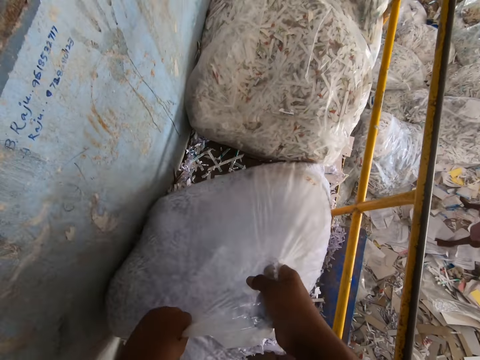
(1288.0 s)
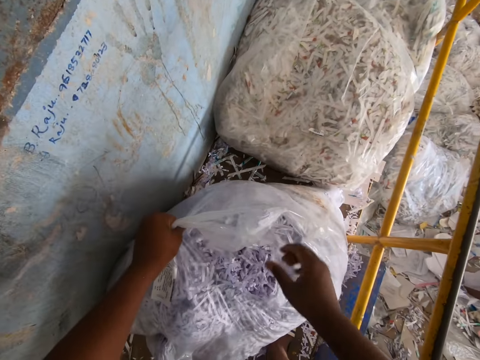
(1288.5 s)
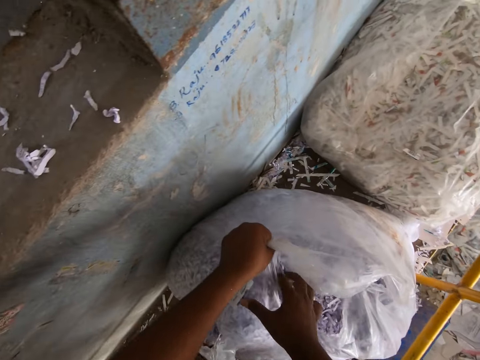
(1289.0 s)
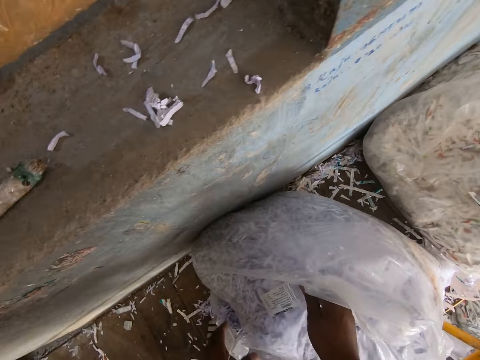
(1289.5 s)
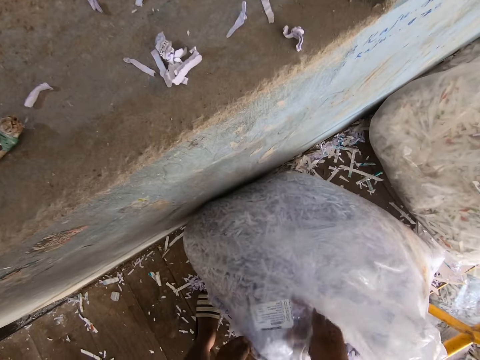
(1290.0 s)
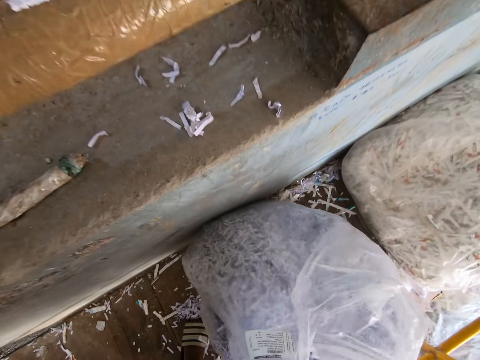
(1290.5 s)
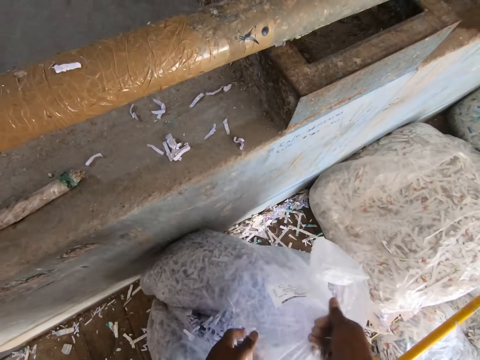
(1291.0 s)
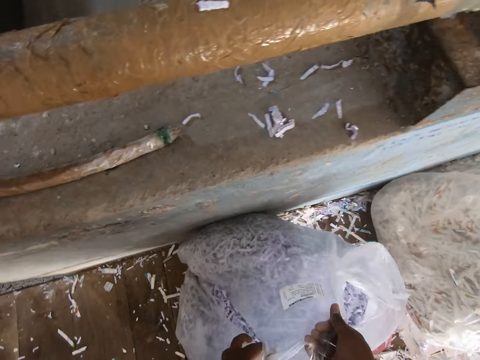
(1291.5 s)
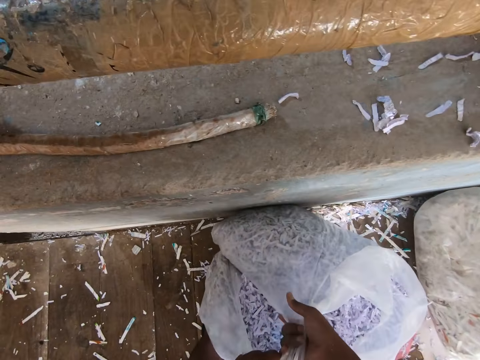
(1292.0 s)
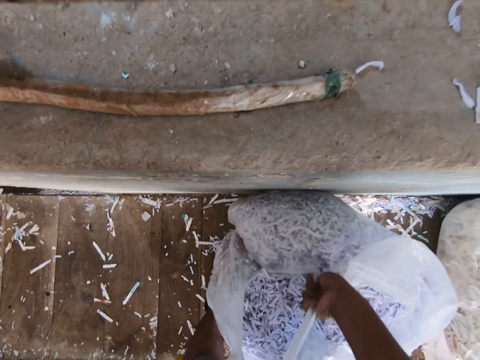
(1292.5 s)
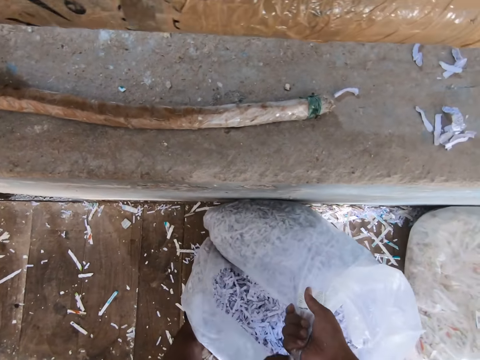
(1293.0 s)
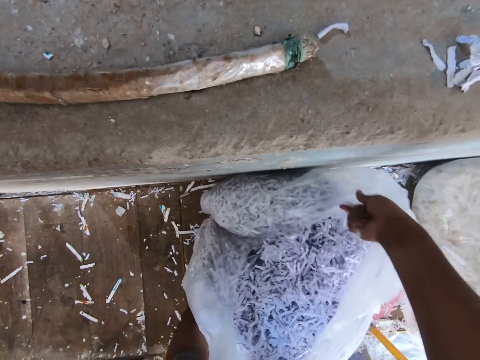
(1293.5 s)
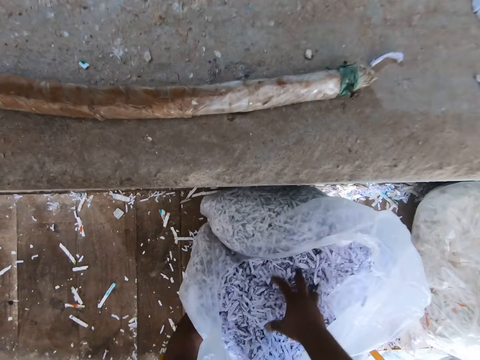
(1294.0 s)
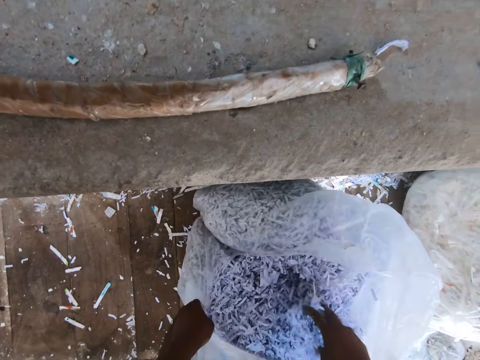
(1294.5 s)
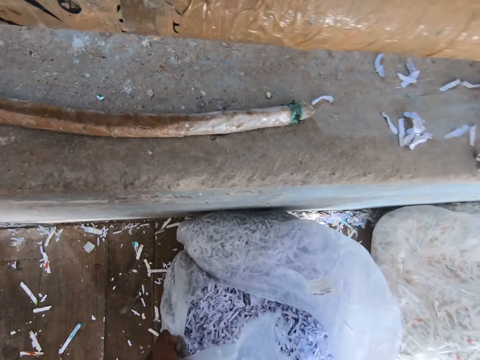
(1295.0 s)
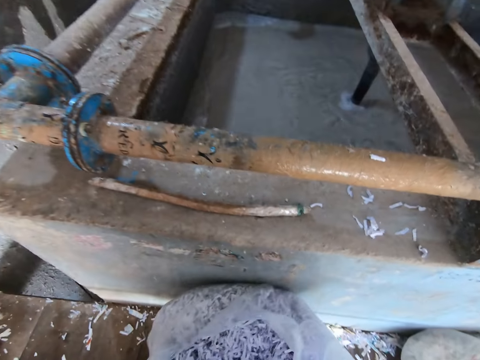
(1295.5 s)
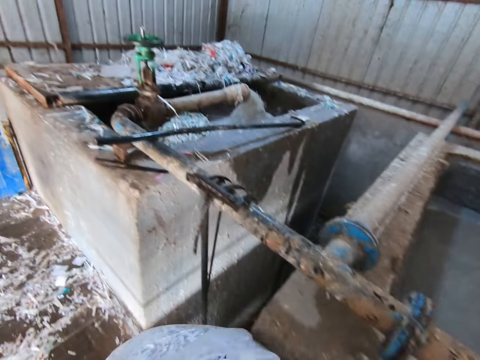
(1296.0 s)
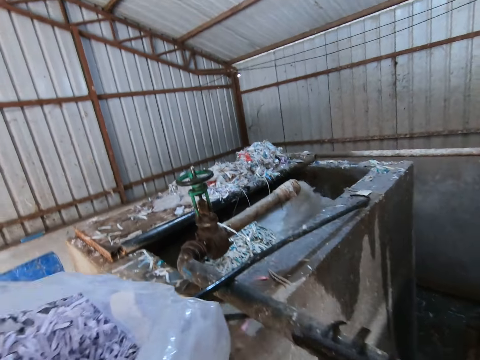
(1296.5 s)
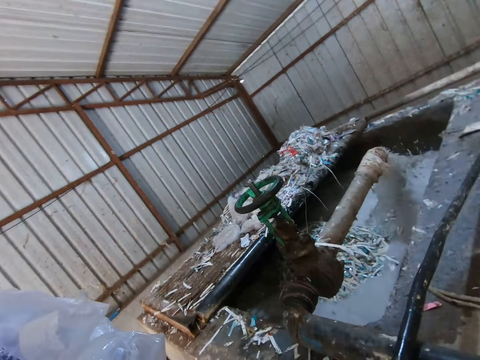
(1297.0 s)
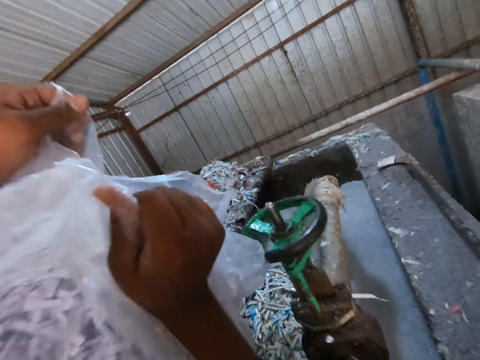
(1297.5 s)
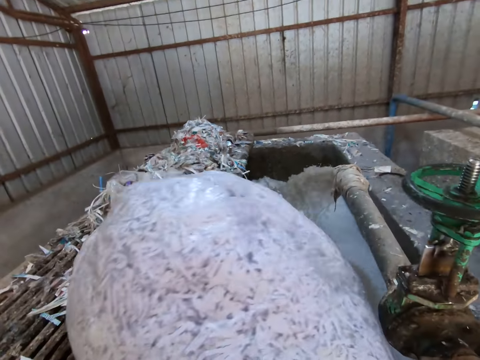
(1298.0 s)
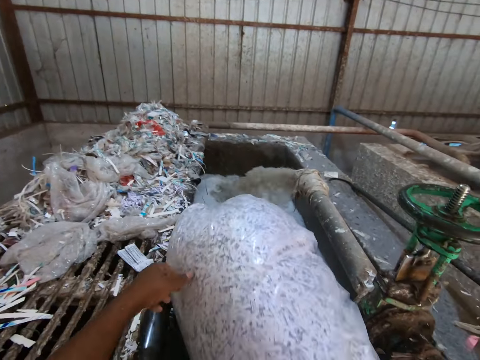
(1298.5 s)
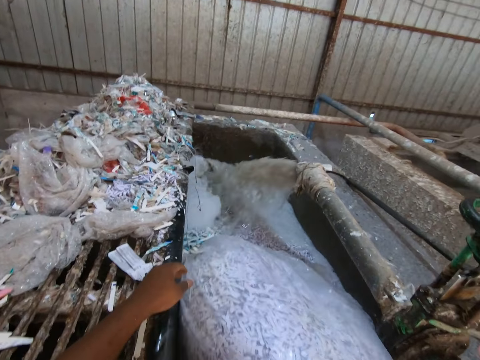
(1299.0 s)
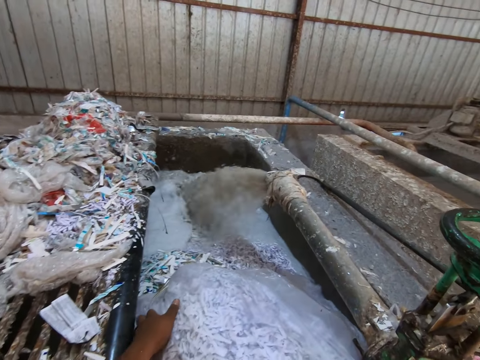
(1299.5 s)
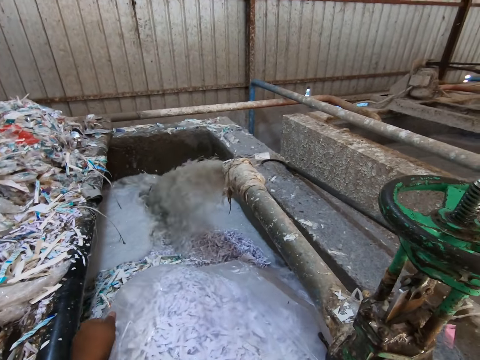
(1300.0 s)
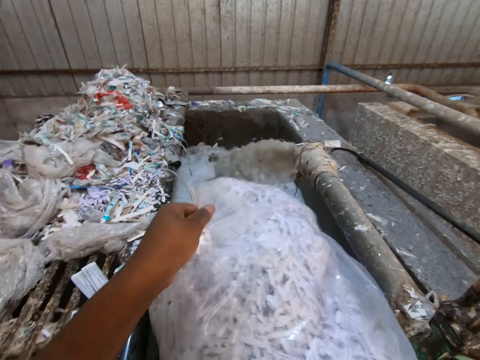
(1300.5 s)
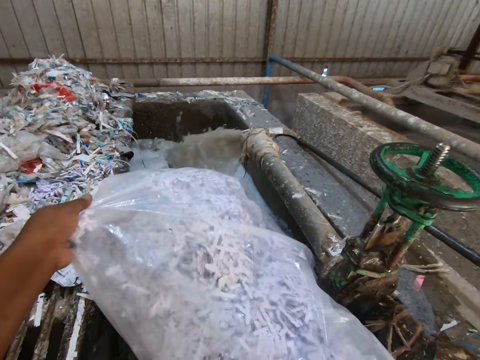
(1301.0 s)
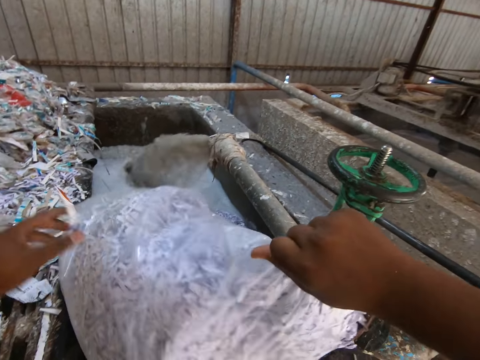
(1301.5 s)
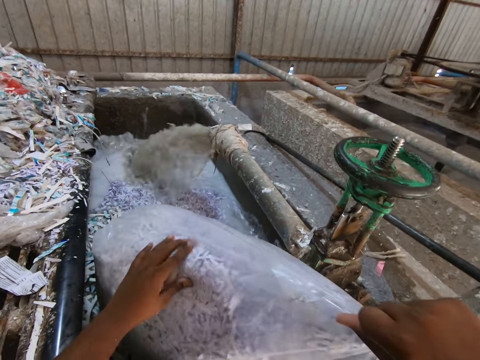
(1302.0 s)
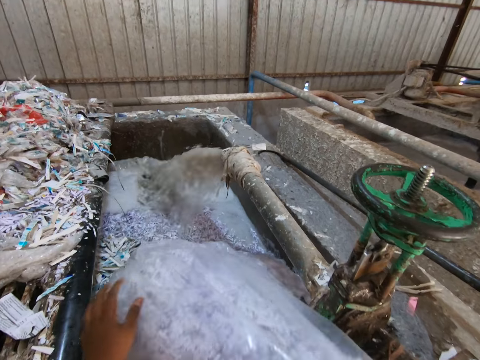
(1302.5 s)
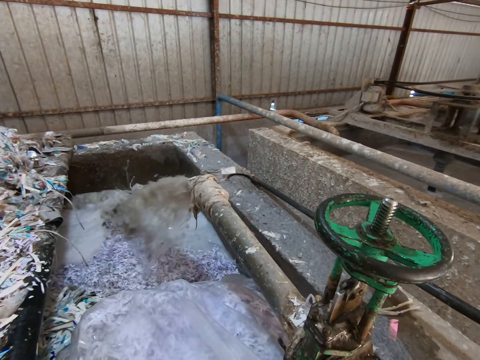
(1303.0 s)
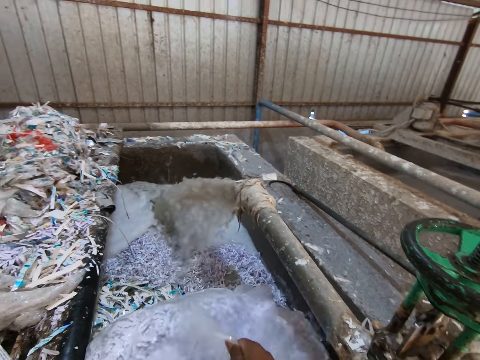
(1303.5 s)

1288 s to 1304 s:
The camera wearer turns the bag of paper waste with both hands. He opens the plastic bag with the hand. He tears the bag of paper waste with both hands. He touches the paper waste in the bag with his right hand. He carries the plastic bag. He pours the paper waste from the bag into the paper pulp pool with both hands. He puts the plastic bag on the hole edge. He pulls the plastic bag.

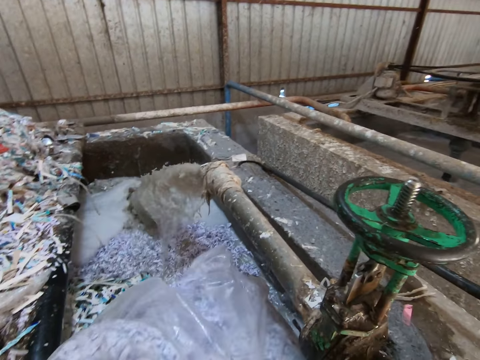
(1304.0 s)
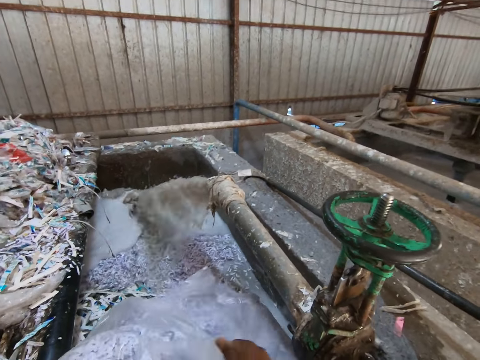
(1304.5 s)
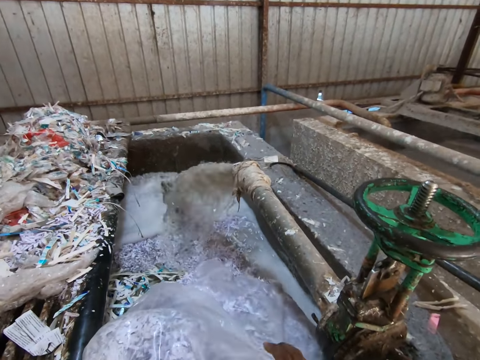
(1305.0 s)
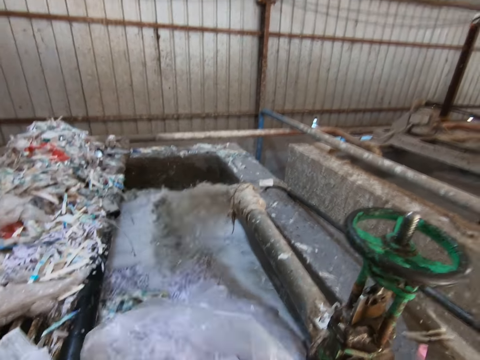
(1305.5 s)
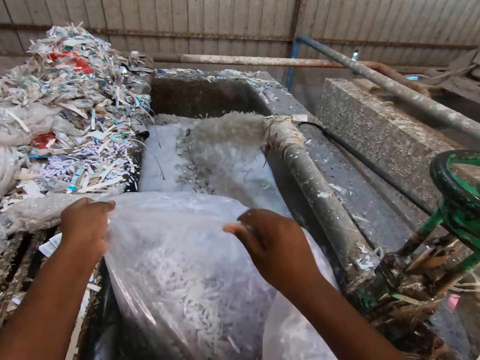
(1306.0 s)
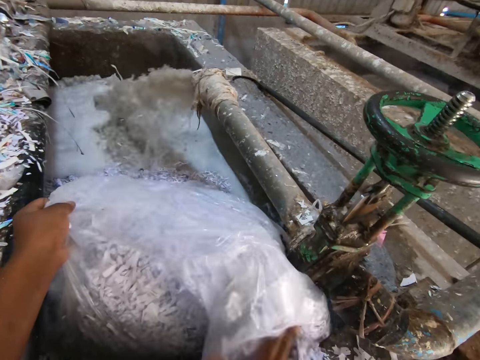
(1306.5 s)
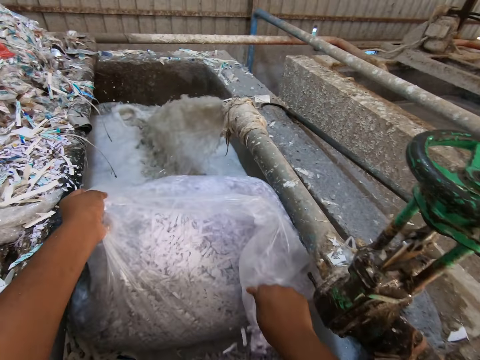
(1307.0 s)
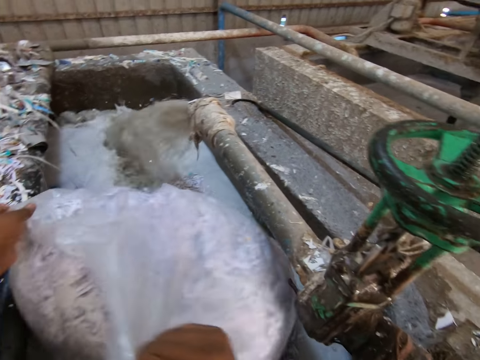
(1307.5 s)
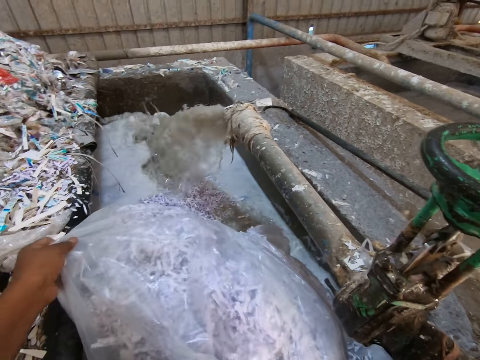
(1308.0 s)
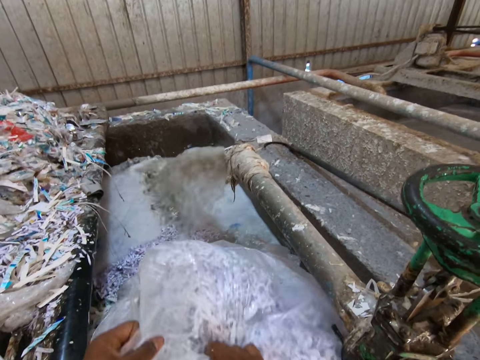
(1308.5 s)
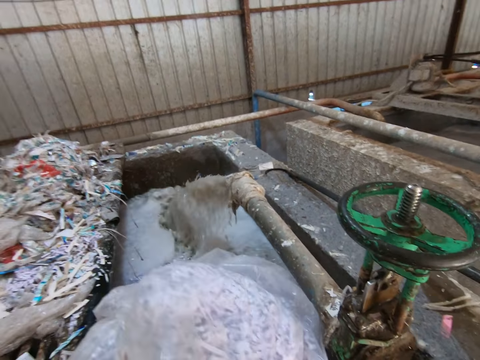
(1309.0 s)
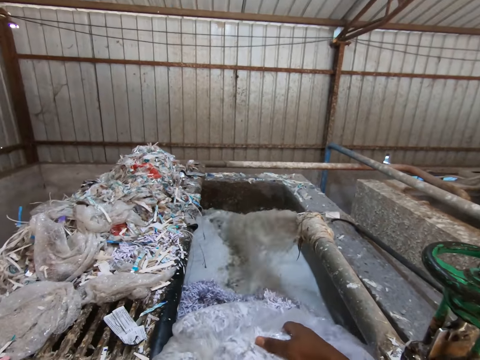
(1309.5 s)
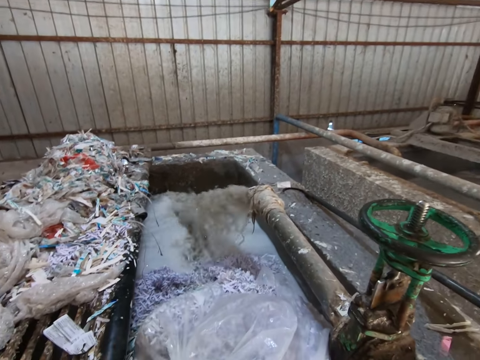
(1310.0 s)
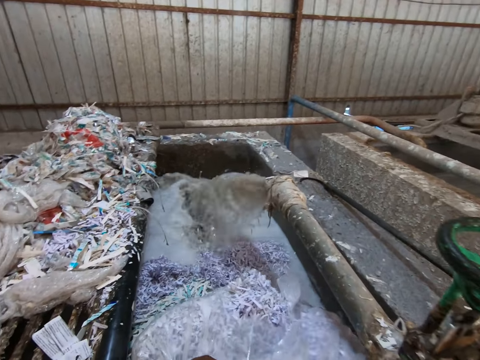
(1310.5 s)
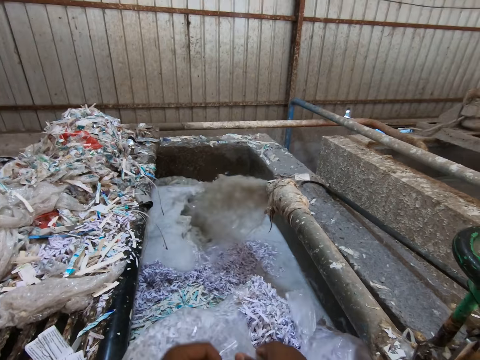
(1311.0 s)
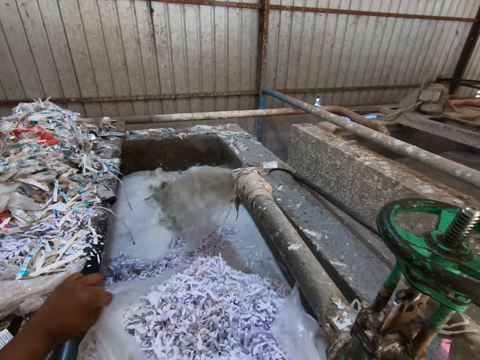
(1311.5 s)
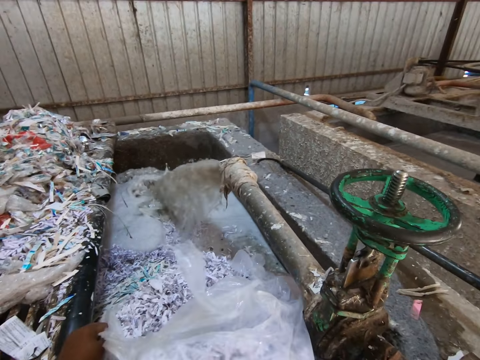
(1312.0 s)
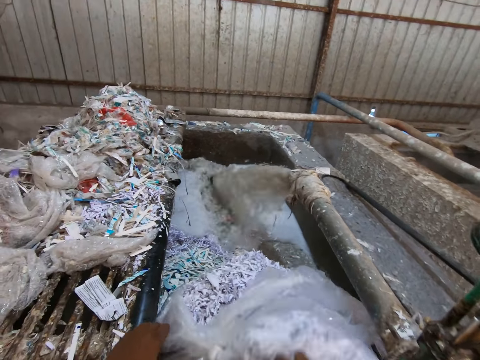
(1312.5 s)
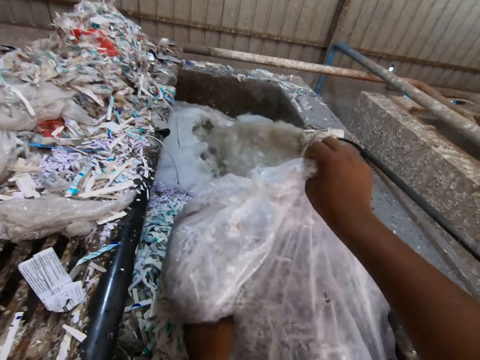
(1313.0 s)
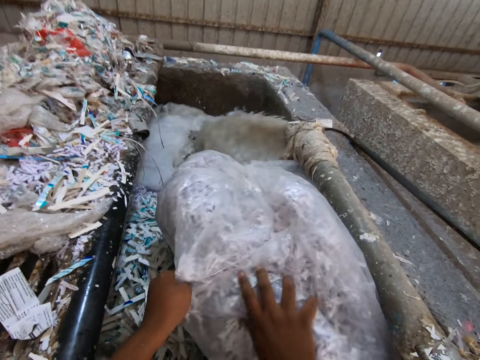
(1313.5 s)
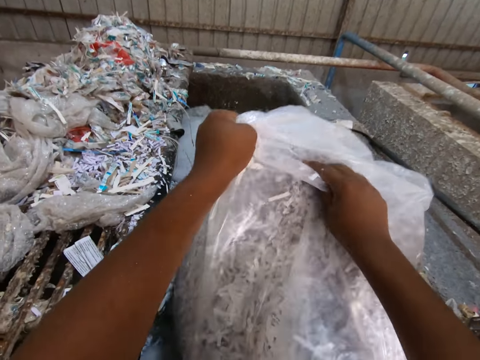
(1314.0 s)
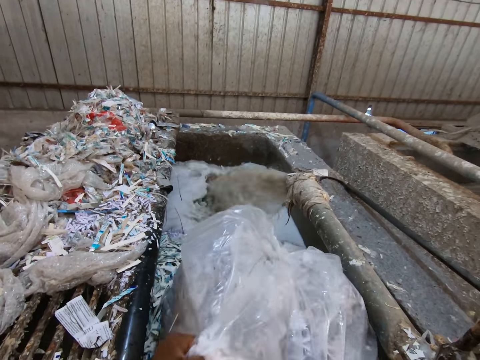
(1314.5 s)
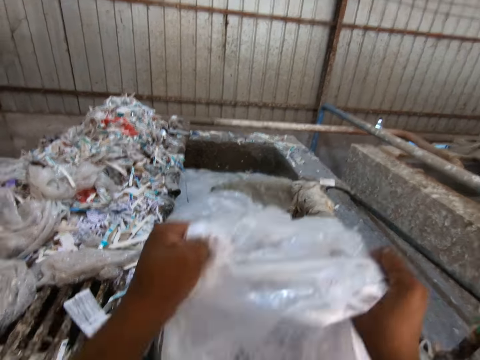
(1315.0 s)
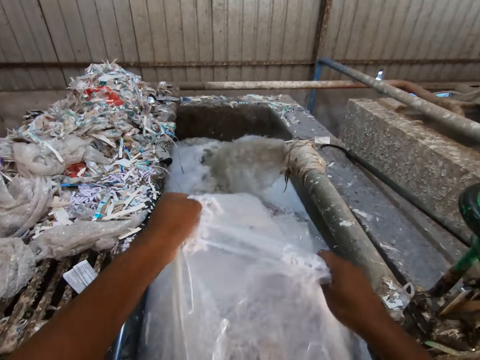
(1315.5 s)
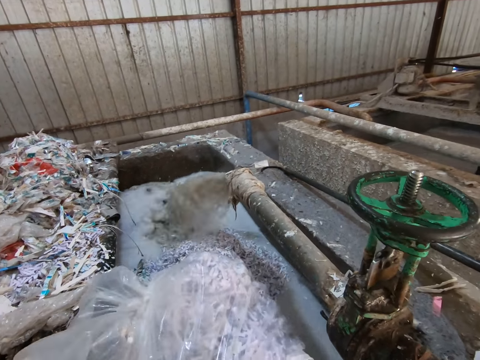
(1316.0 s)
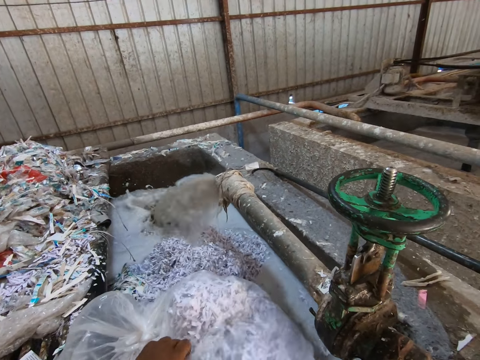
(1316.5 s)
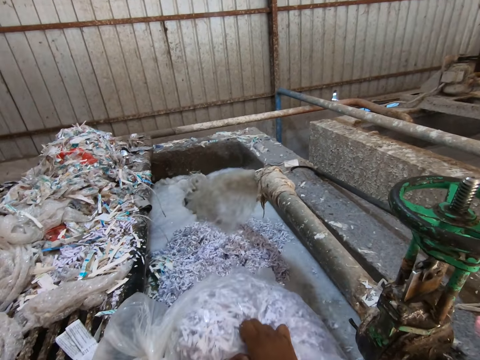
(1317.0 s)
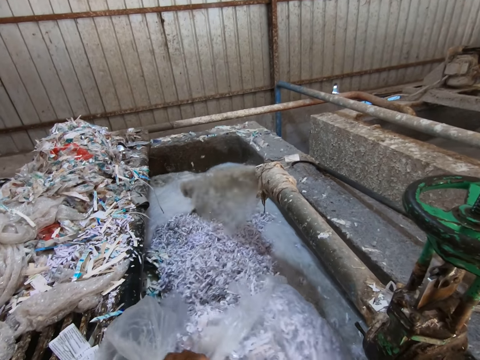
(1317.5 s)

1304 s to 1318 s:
The camera wearer tears the bag of paper waste with both hands. They pour the paper waste from the bag into the paper pulp pool with both hands.
